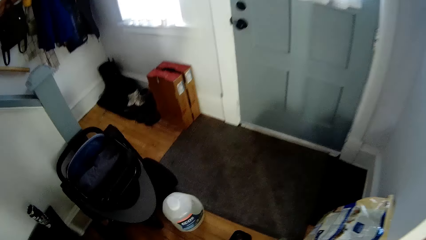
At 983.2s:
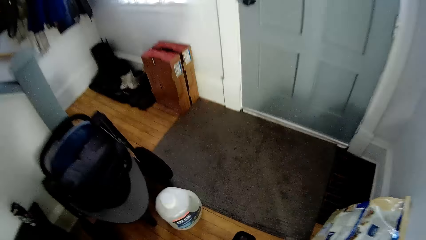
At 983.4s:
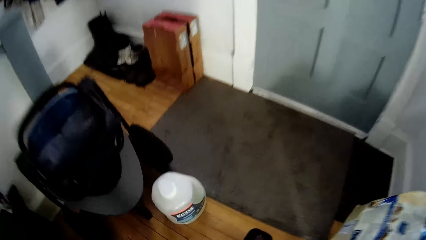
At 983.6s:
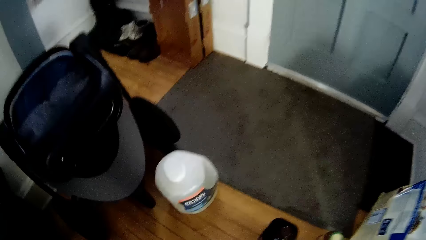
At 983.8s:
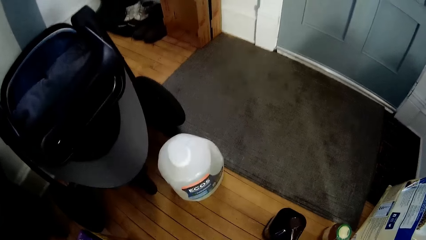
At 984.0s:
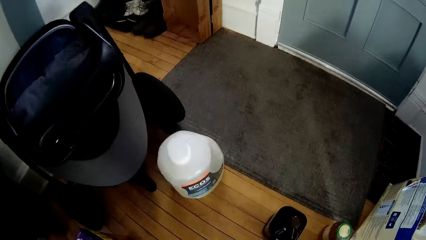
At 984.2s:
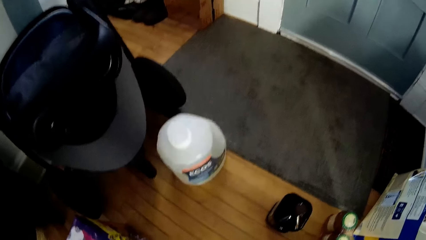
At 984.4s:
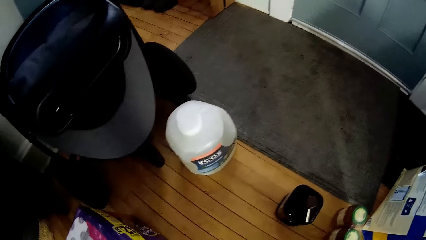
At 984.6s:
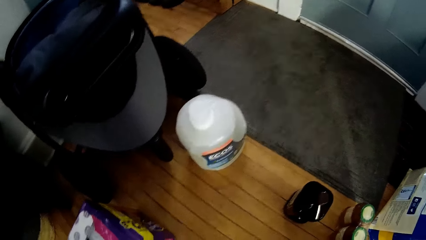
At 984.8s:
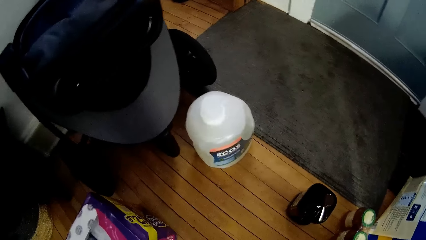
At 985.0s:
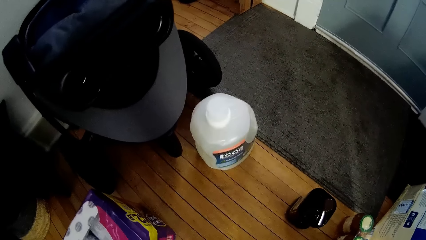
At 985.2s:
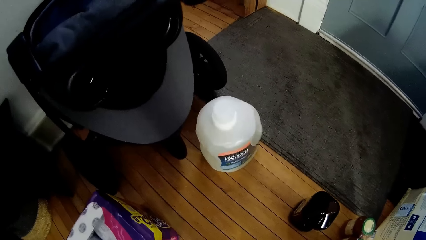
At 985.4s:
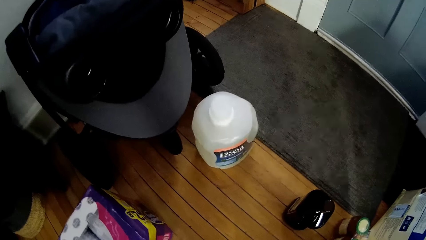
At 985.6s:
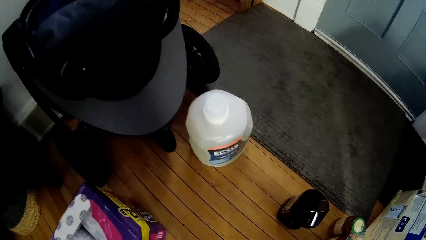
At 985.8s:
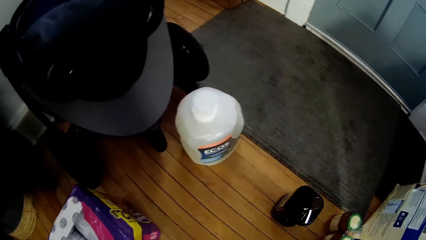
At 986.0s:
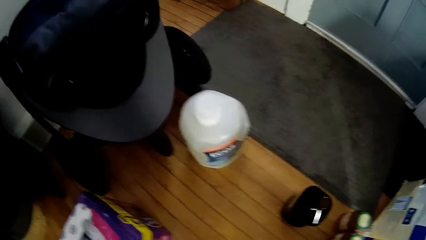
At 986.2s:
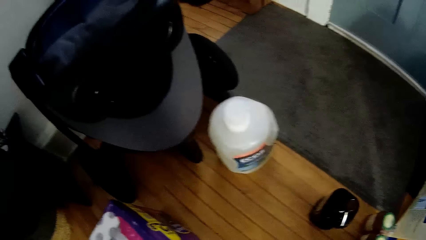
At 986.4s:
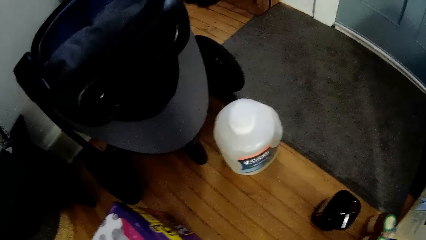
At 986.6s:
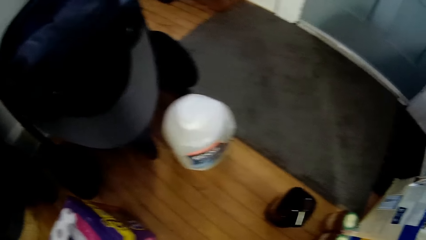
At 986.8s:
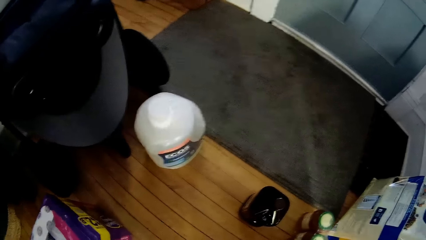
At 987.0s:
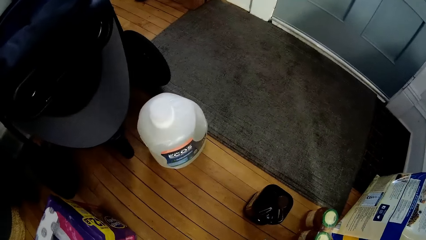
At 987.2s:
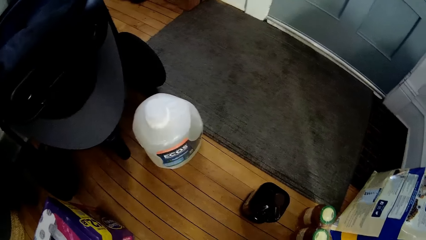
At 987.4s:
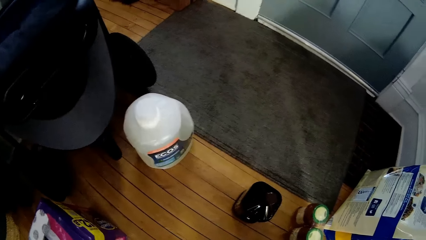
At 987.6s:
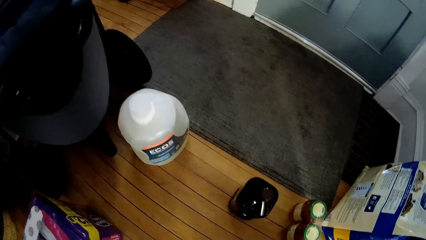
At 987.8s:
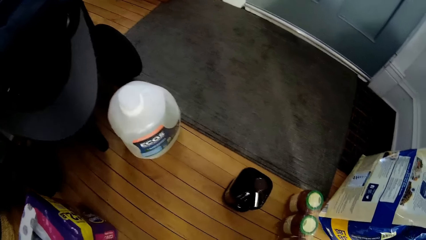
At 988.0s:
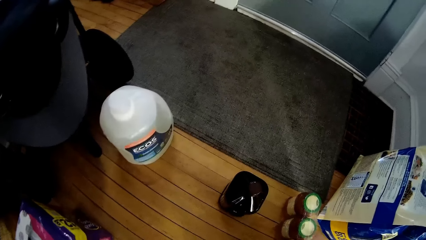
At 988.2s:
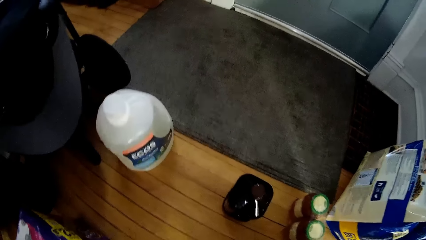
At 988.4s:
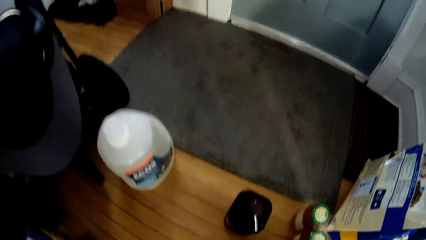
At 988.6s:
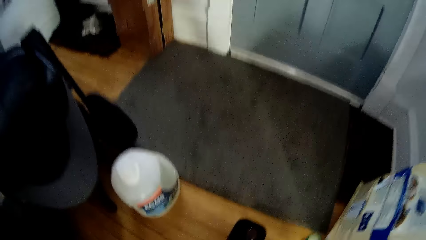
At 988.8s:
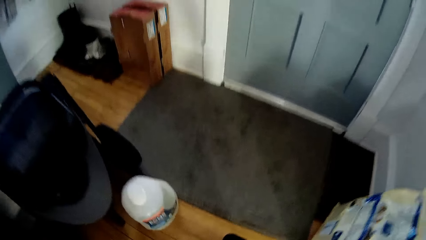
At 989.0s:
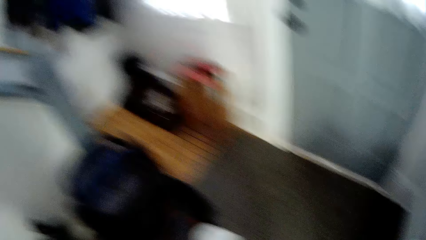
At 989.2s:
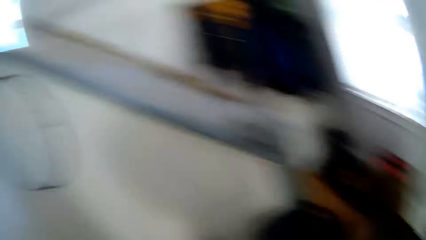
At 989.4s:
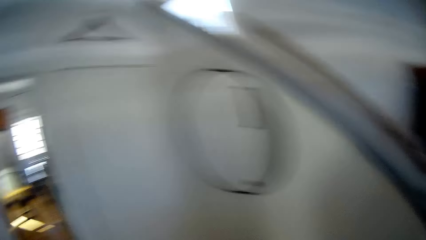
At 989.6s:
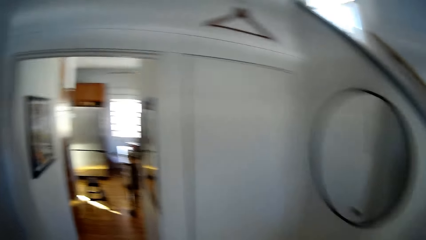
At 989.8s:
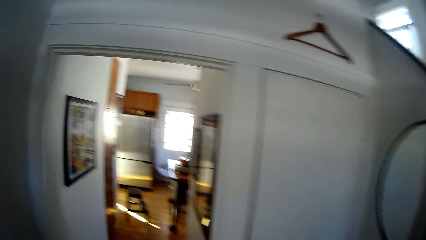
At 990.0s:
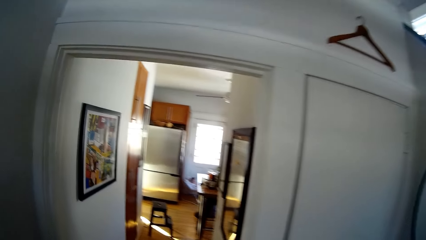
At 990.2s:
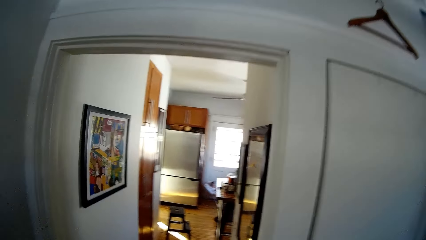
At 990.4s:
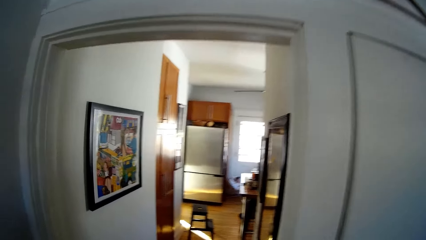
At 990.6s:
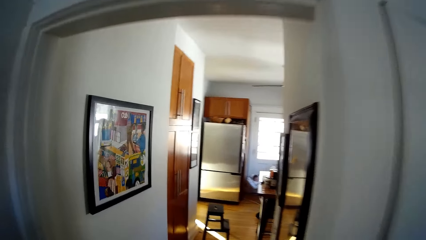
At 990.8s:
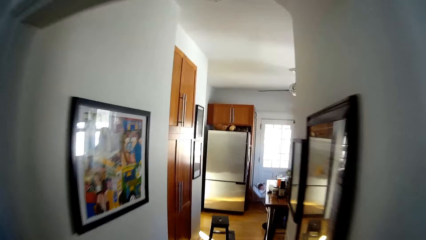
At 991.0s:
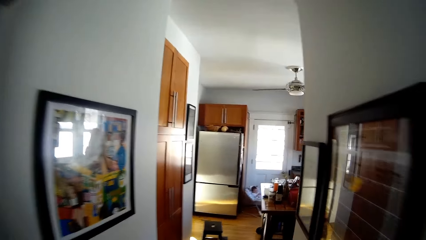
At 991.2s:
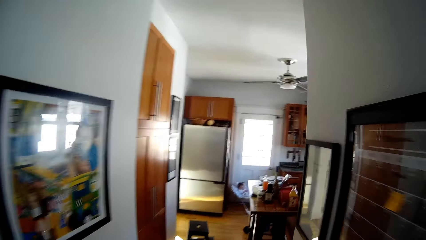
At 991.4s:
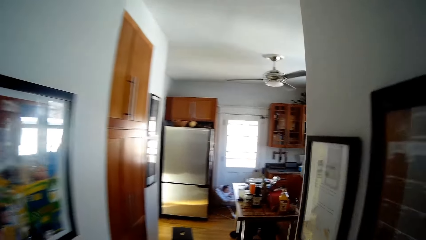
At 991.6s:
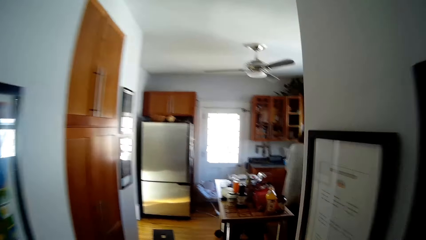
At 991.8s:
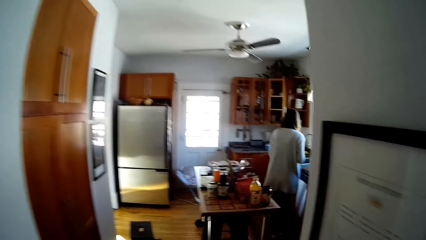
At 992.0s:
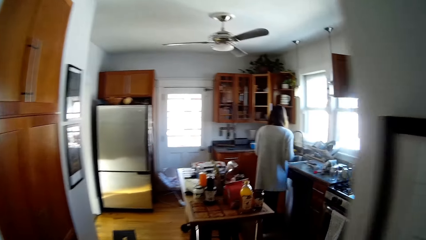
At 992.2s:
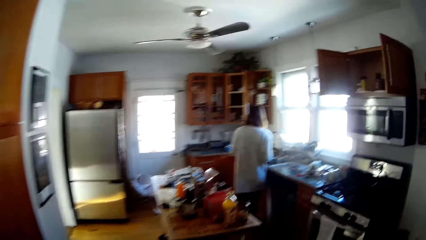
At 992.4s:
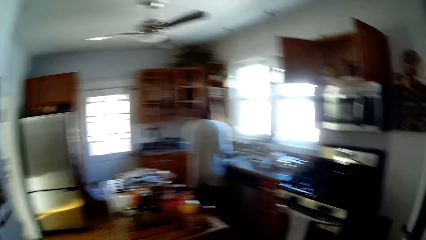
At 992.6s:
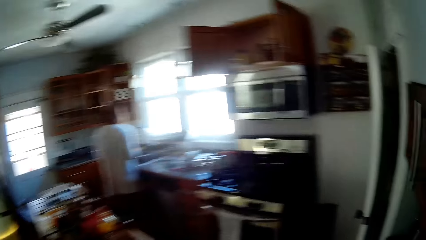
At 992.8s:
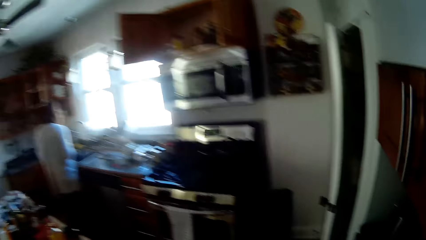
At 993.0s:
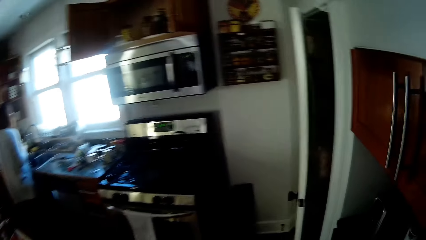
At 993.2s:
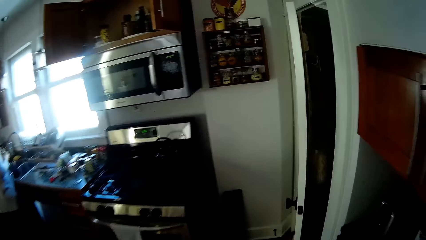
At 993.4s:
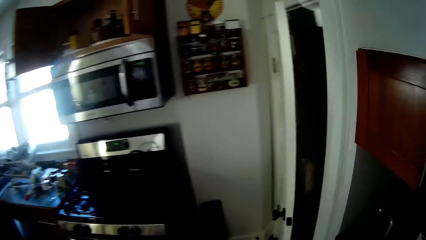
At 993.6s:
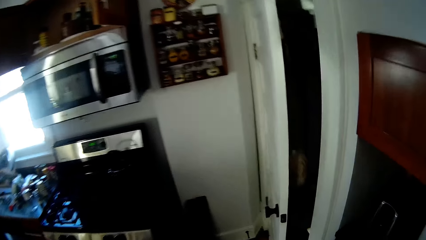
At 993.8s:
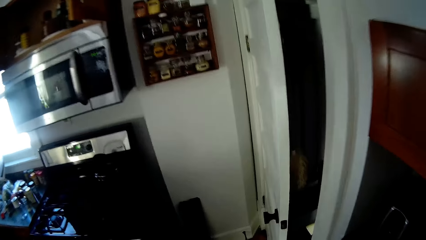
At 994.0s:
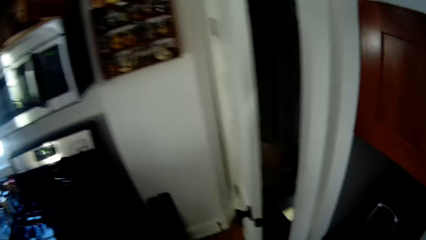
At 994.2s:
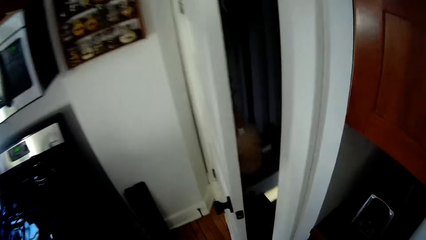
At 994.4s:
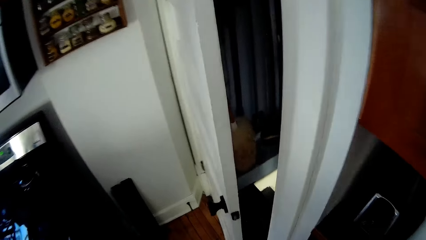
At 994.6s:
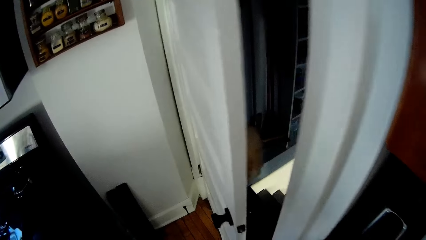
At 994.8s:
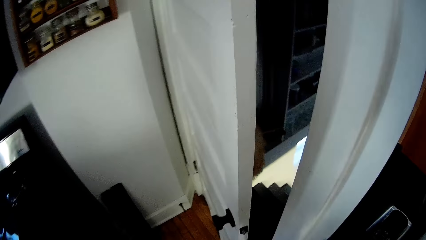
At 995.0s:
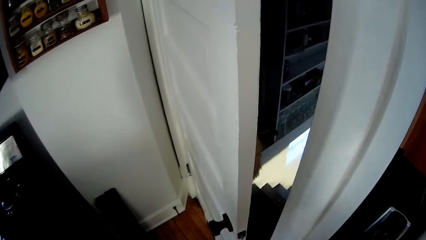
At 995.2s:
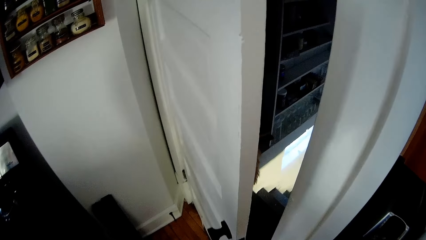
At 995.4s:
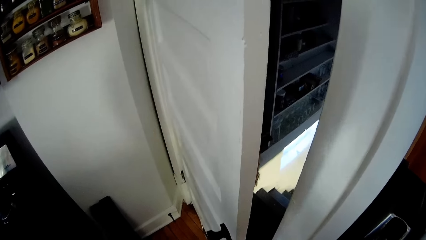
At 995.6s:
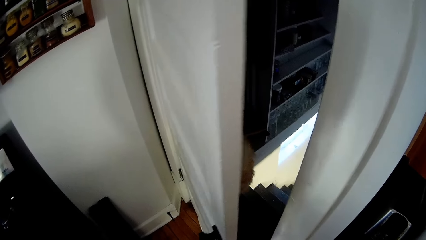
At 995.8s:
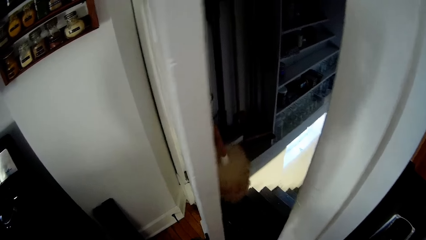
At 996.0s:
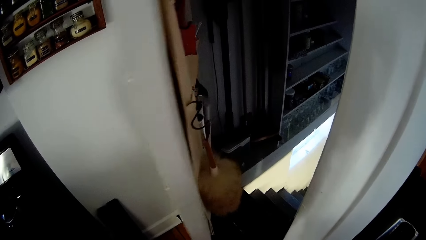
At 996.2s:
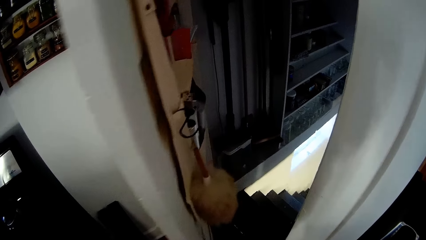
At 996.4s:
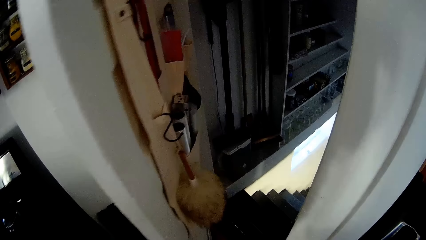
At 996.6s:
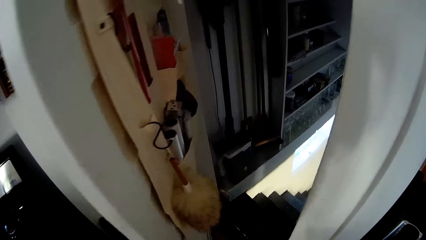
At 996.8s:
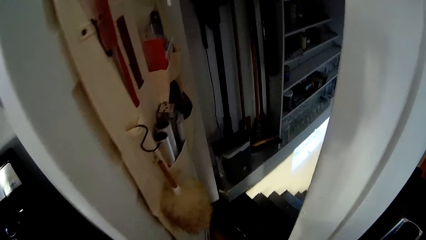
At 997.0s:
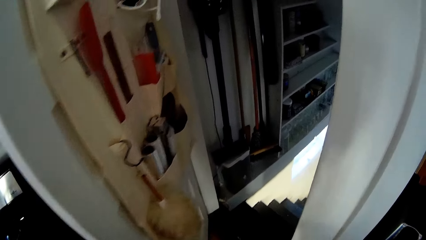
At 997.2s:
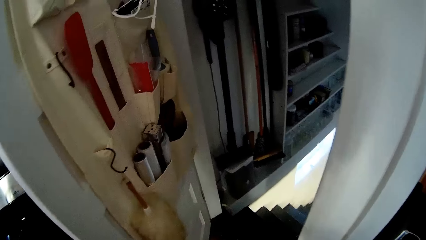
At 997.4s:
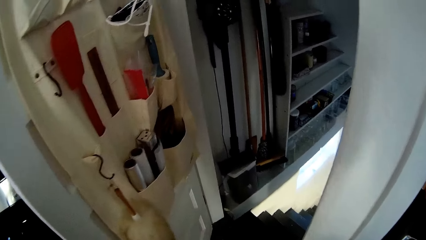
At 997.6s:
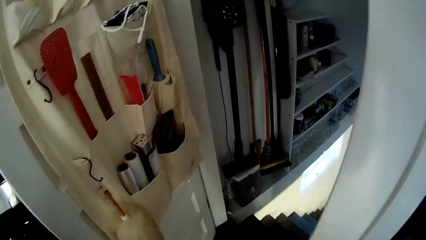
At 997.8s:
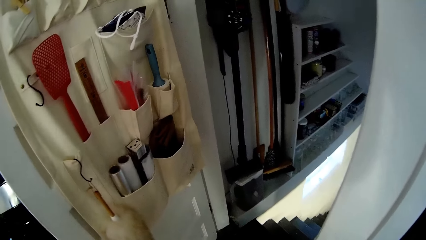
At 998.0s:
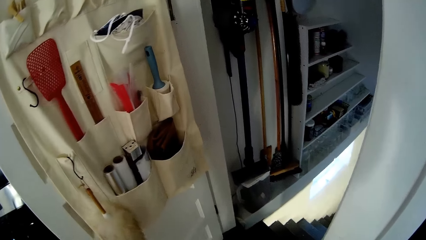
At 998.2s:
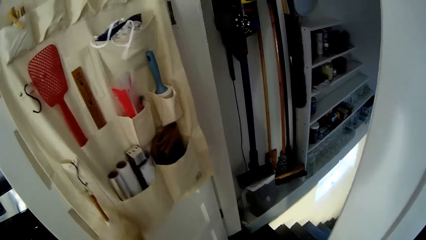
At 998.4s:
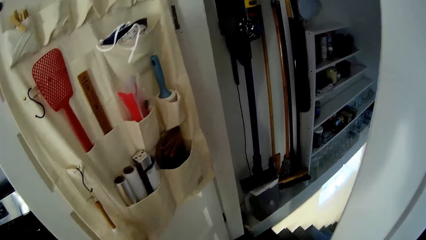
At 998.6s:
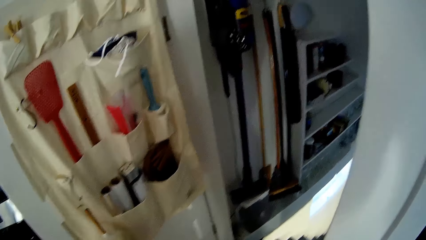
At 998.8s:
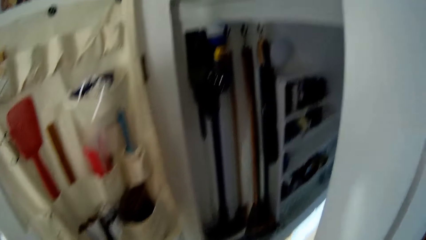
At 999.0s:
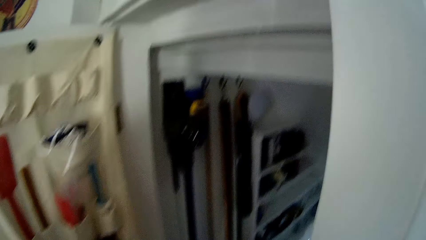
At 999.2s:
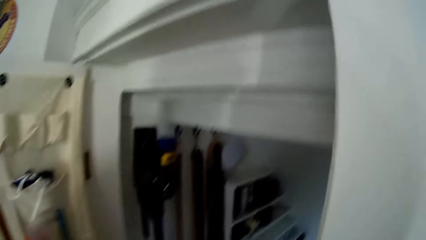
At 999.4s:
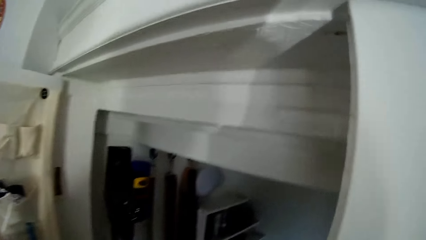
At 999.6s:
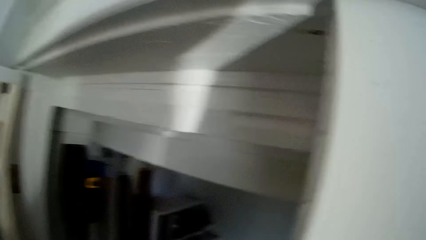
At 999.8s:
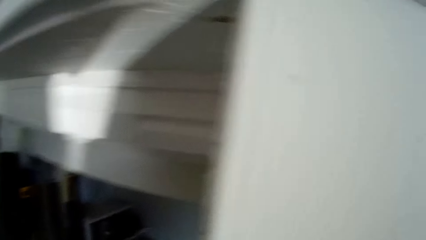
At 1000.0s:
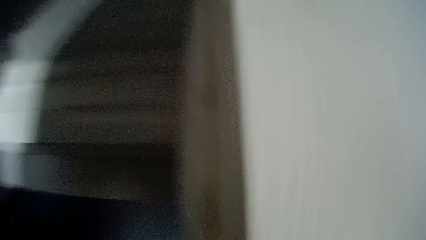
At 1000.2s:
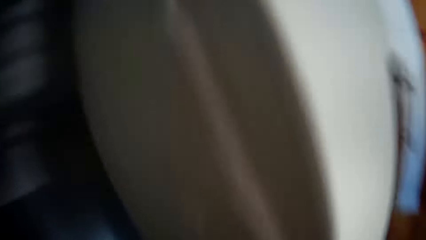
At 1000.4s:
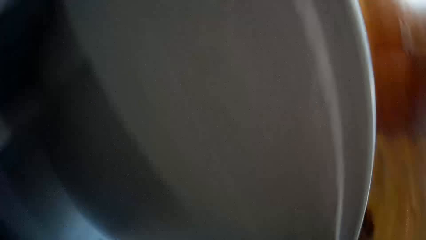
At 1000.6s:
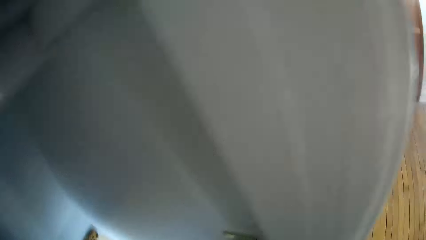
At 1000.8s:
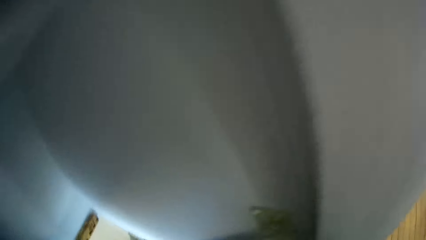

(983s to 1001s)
The camera wearer stands on the floor. He carries a pack of ketchup from the floor of the room with his right hand. He walks to the dinette from the room. The woman walks on the floor. The camera wearer stands on the floor. He opens the door to the basement of the apartment with his left hand. He walks down the stairs.
